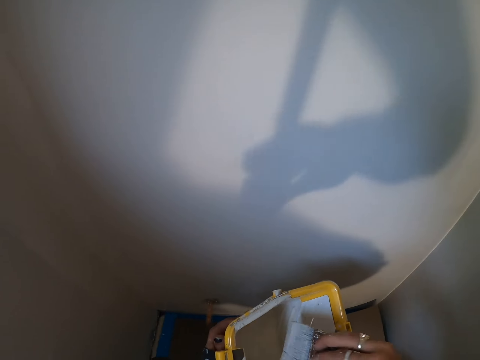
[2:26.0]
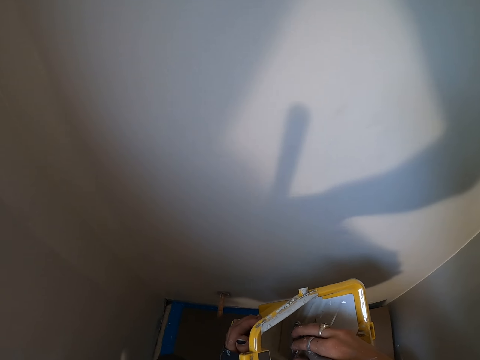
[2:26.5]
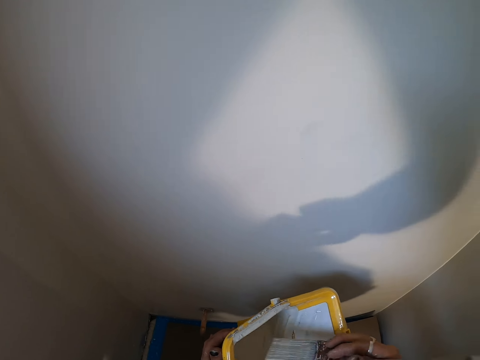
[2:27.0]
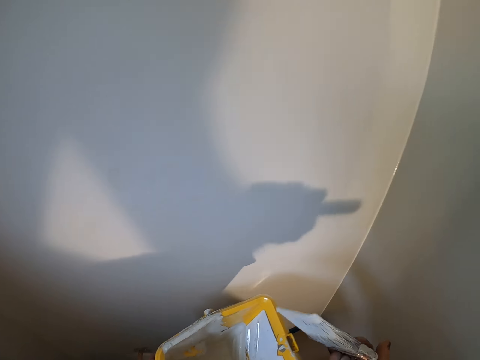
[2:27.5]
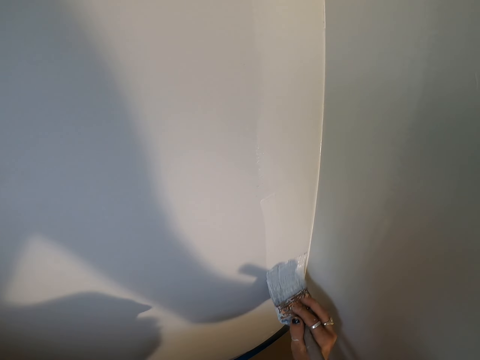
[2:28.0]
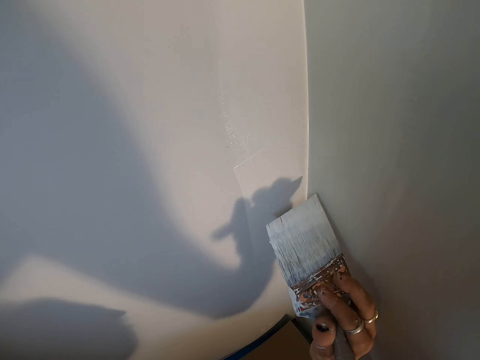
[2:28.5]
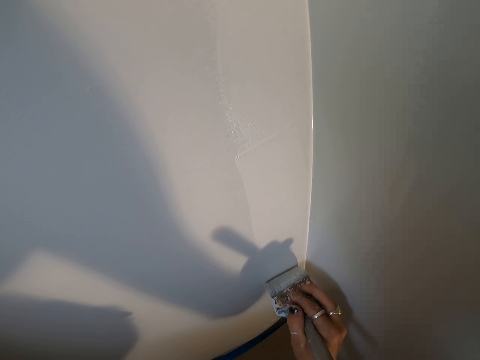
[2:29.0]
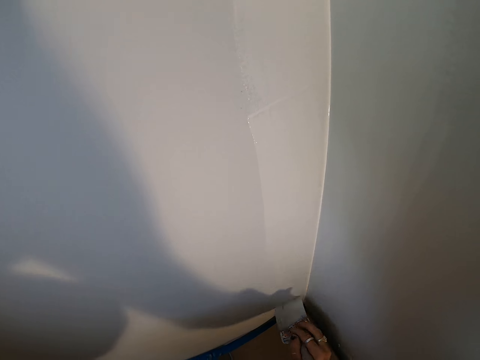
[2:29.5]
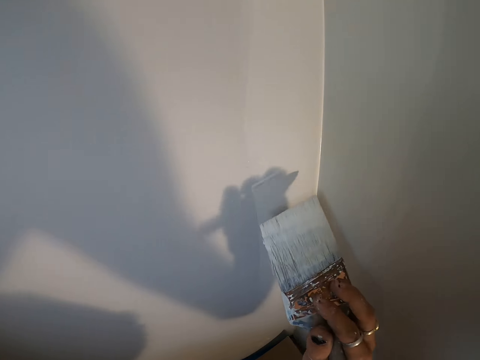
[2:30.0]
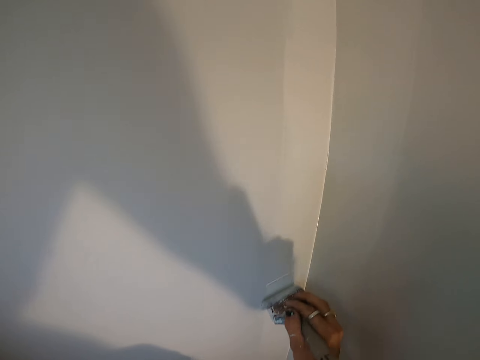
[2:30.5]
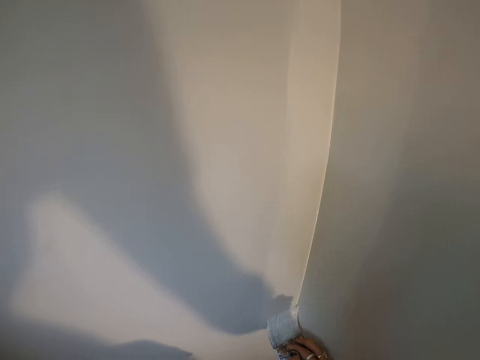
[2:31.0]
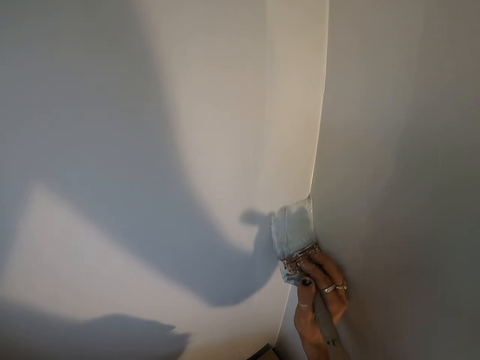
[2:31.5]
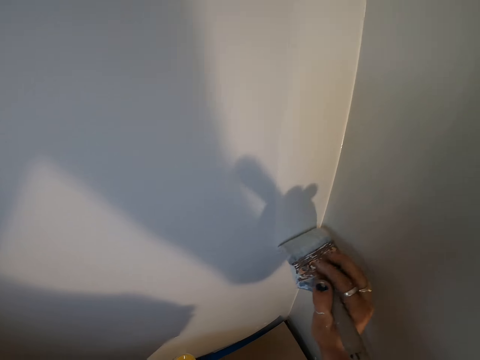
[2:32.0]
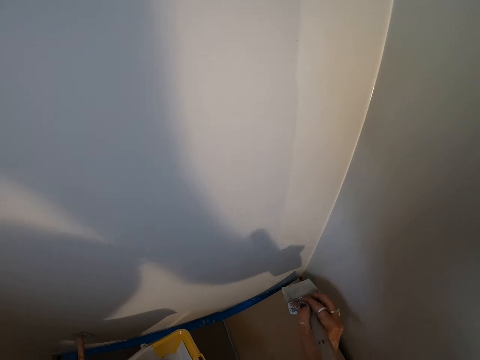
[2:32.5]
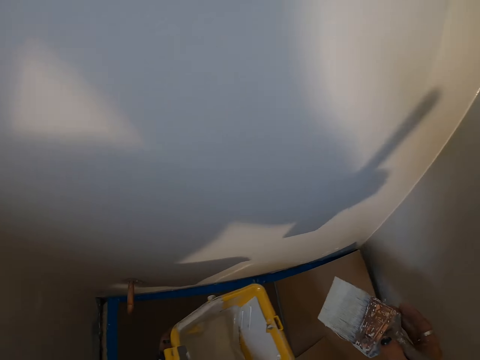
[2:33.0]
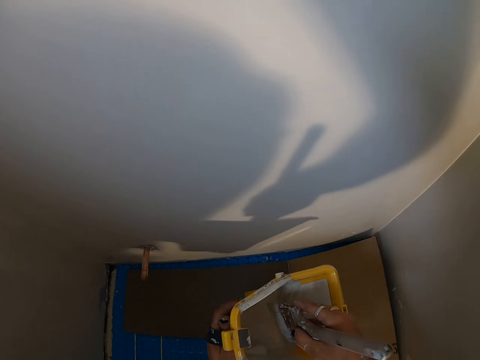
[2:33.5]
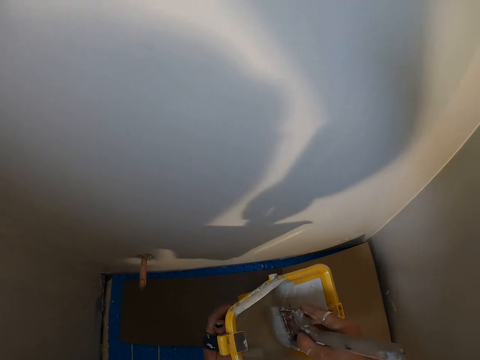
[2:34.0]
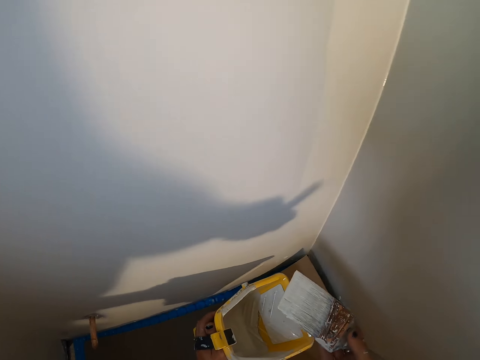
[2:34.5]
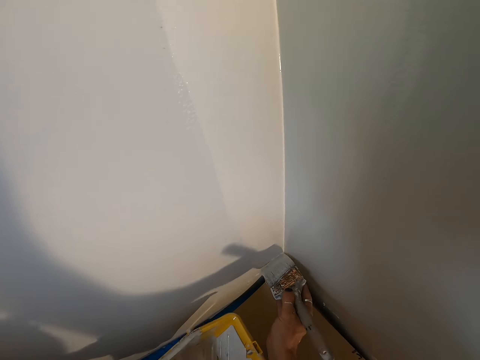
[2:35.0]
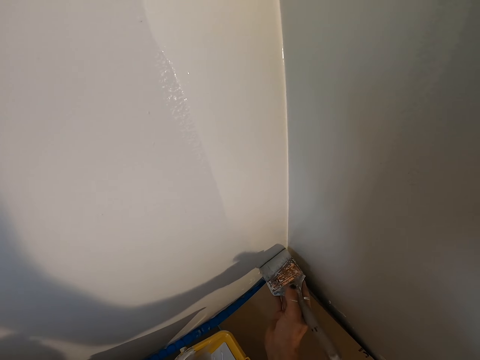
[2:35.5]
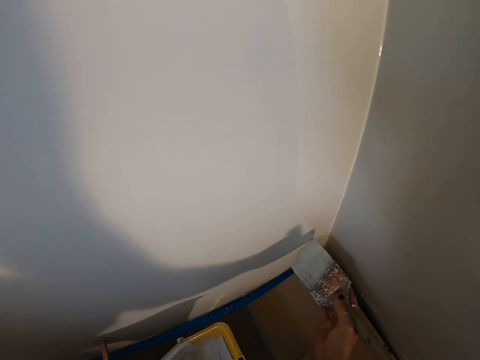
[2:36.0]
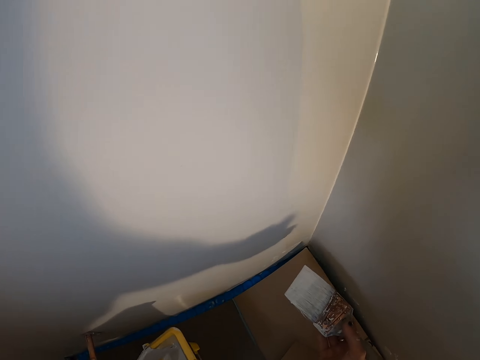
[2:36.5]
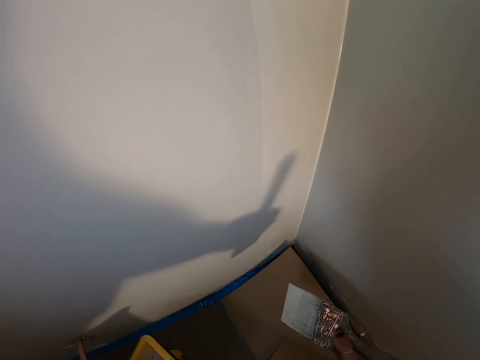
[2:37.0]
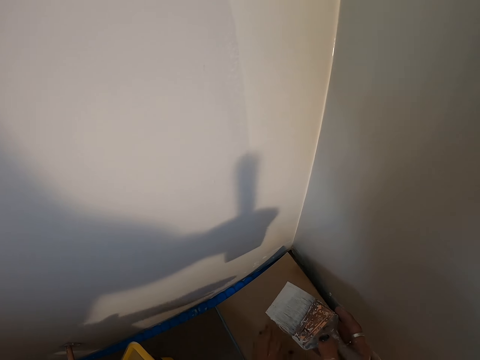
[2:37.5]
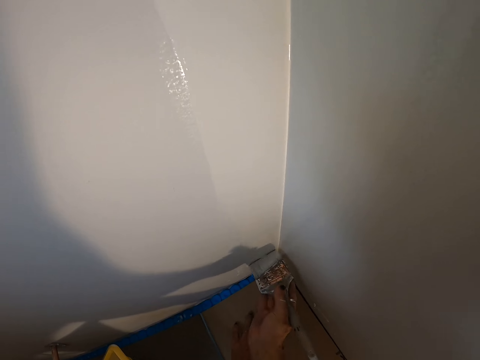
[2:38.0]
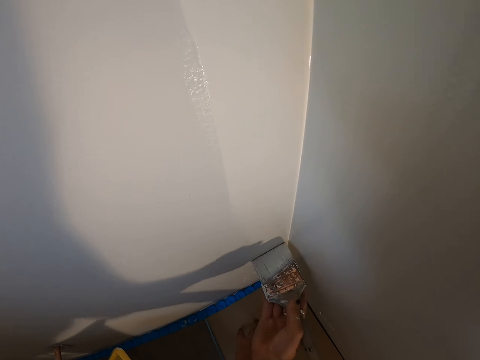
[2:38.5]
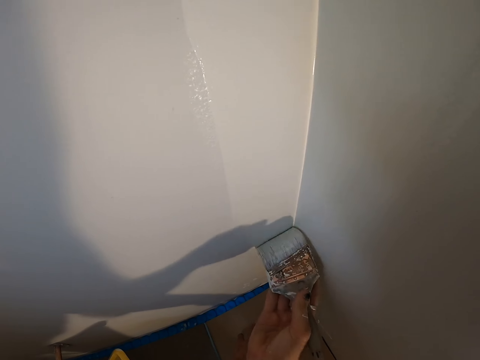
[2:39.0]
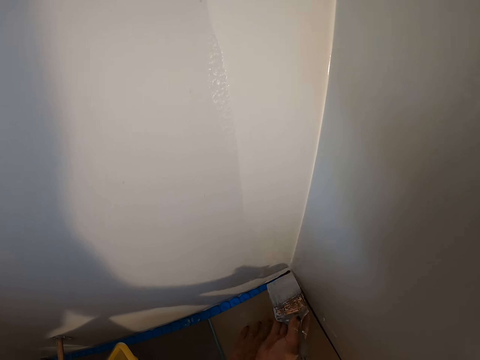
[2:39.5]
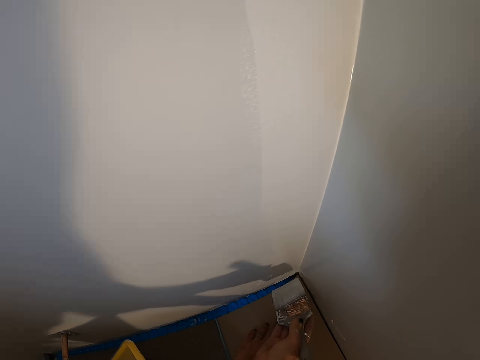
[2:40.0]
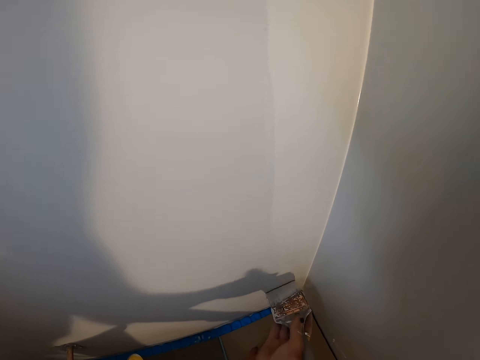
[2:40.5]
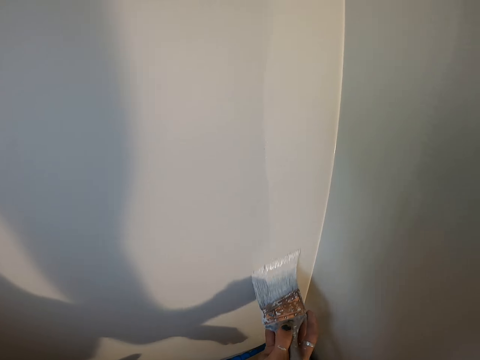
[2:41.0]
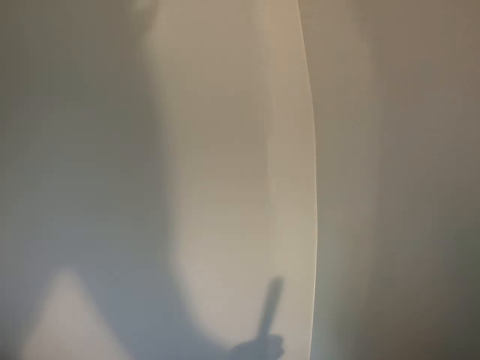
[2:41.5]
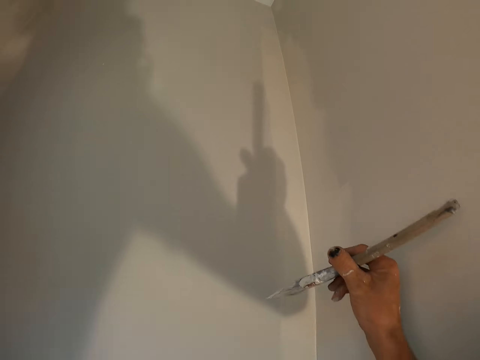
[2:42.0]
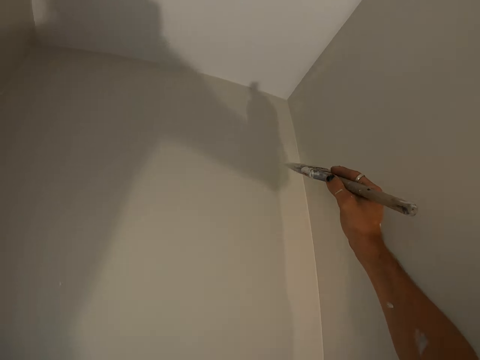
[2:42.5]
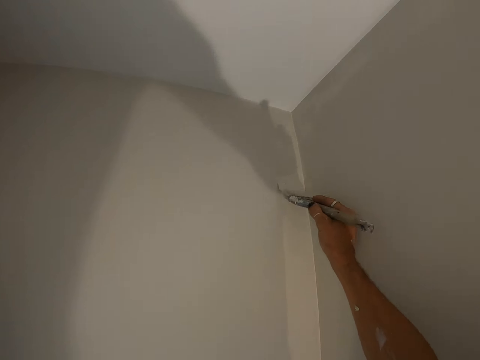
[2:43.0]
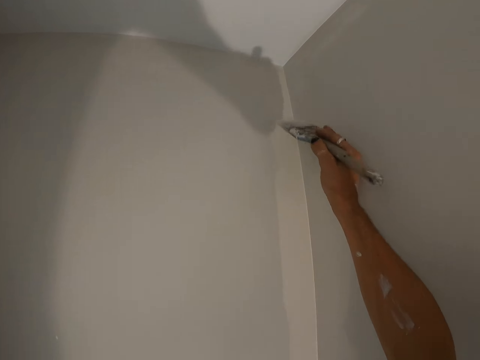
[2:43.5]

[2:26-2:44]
The camera wearer dips a paintbrush in paint. They paint the room wall. They dip the paintbrush in the paint. They paint the room wall. They paint the brush.
